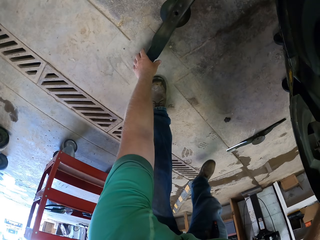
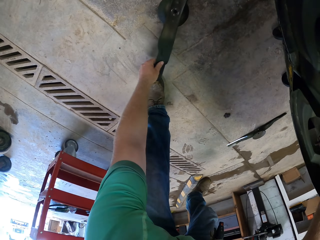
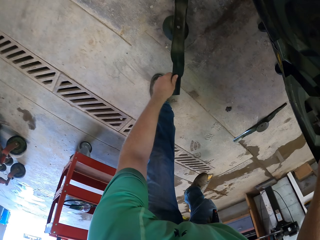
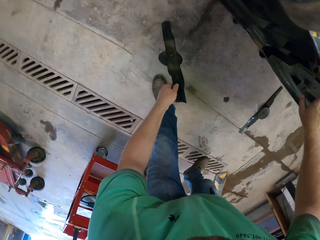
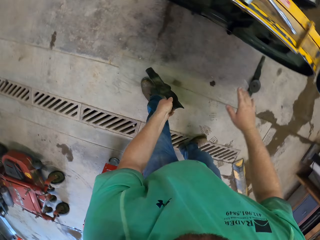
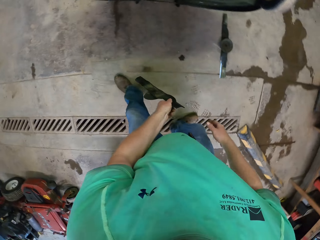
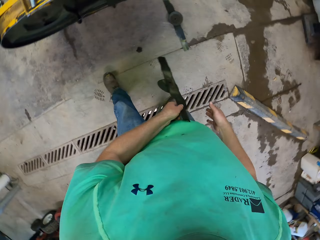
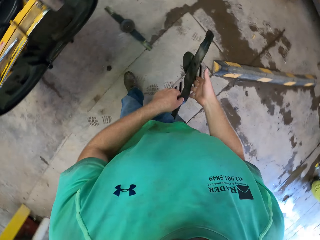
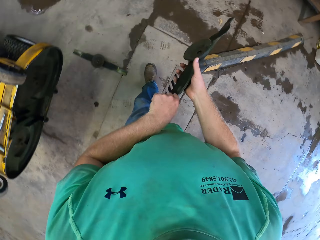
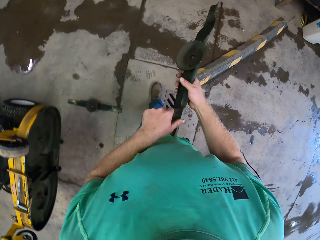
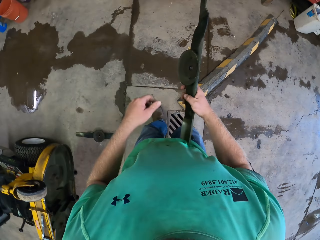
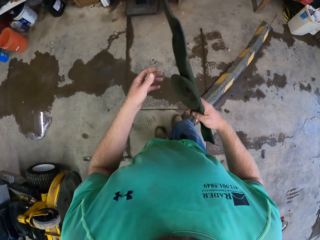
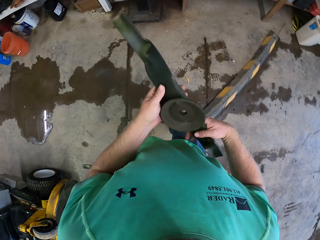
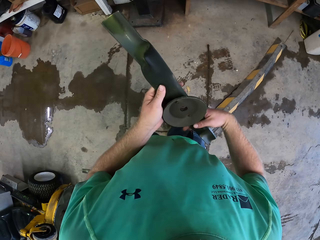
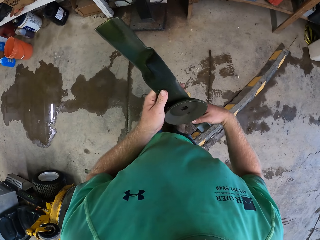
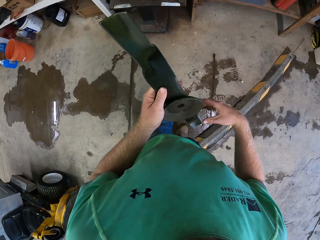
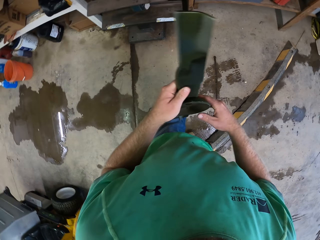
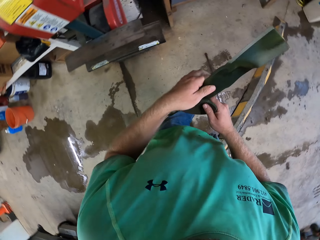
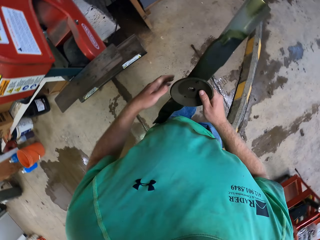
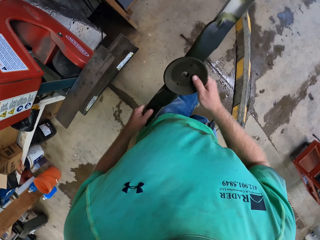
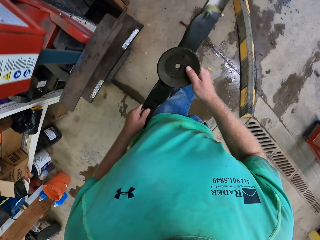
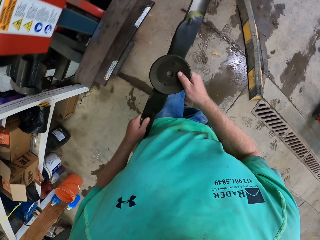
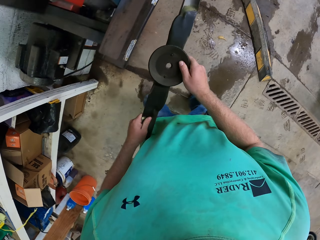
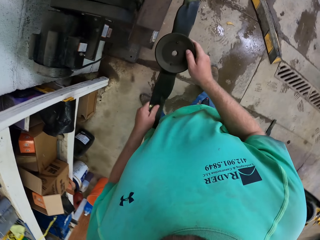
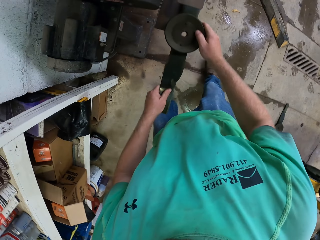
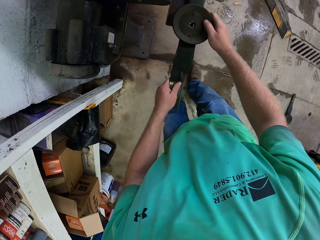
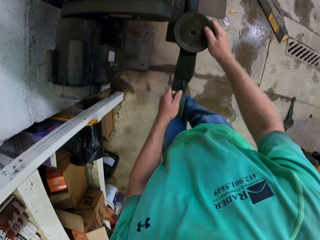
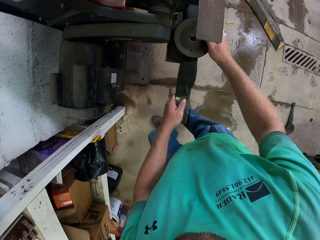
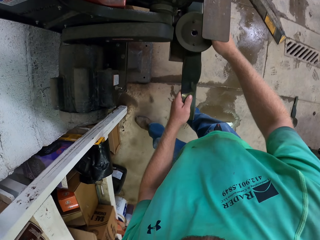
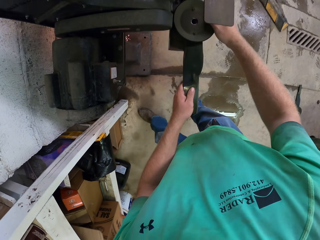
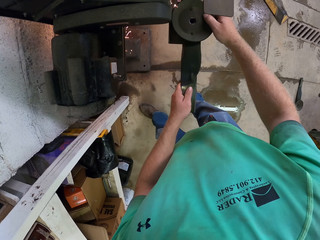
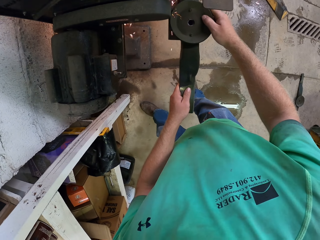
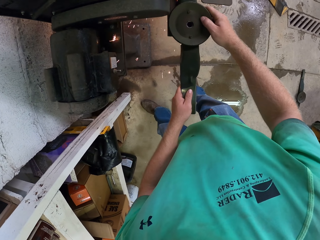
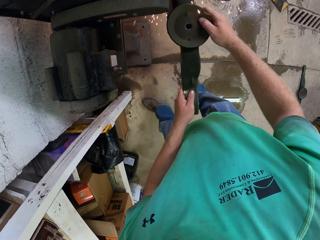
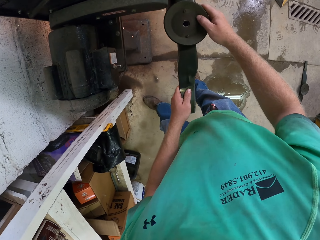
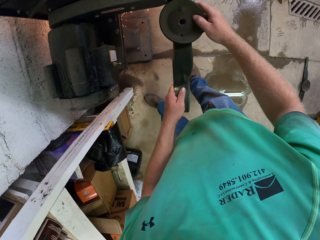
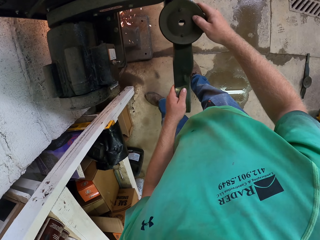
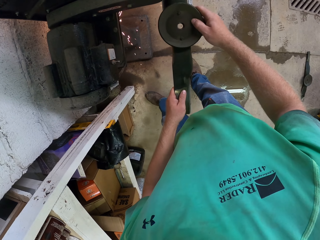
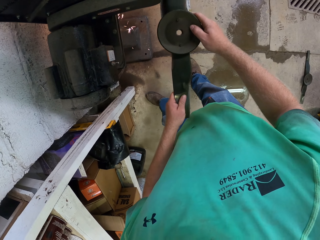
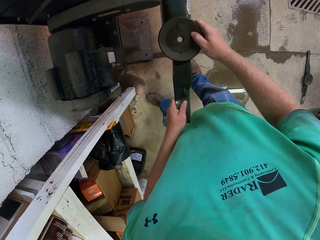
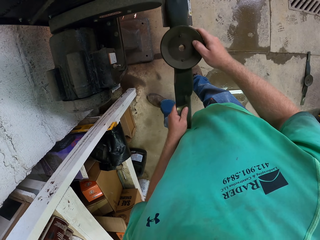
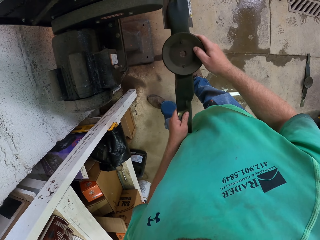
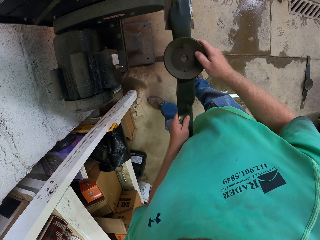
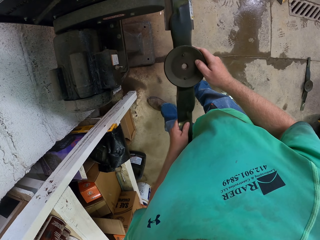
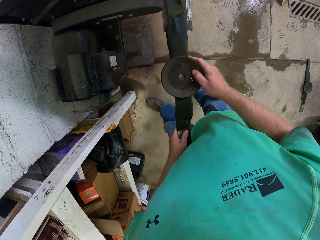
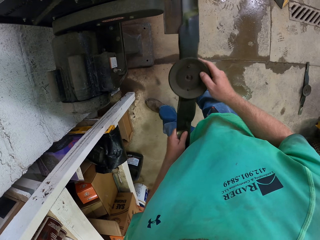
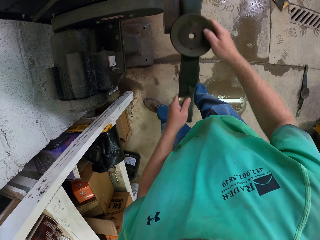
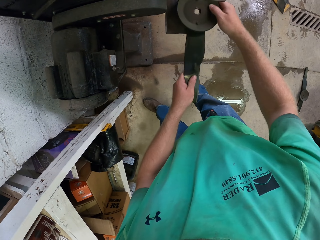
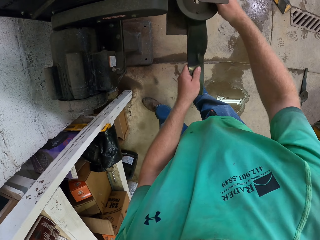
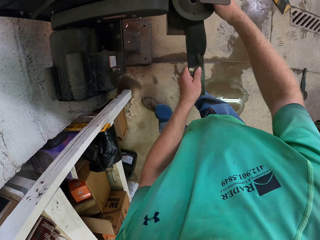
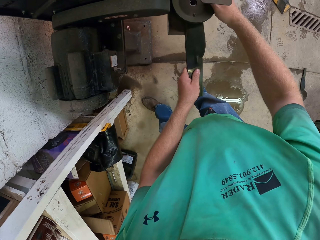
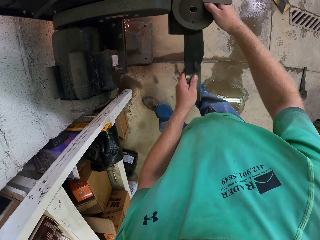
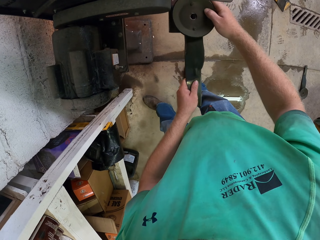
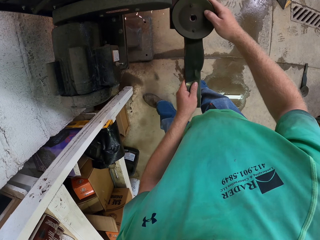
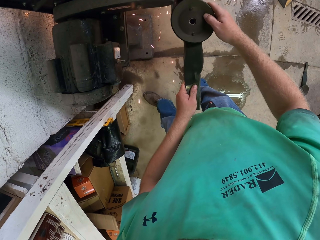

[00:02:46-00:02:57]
The camera wearer picks up a blade from the floor with his left hand. He holds the blade with both hands. He sharpens the blade with the bench belt sander with both hands.

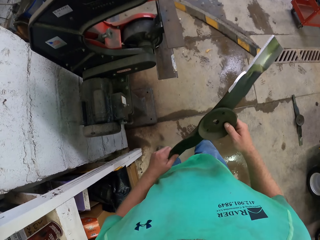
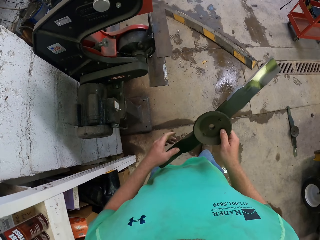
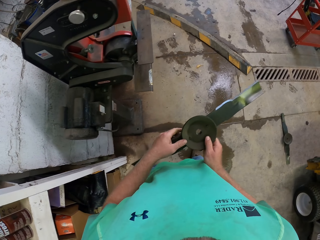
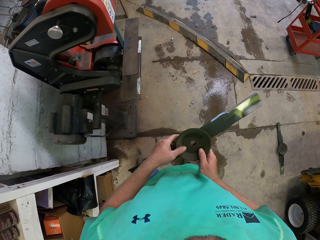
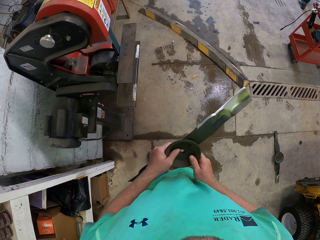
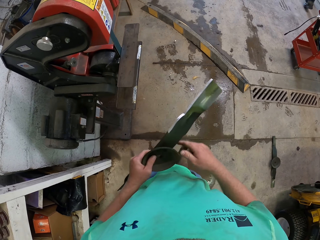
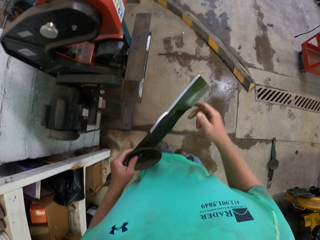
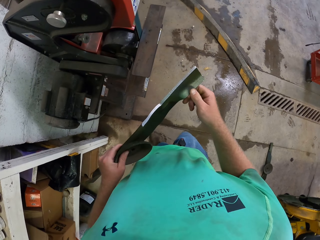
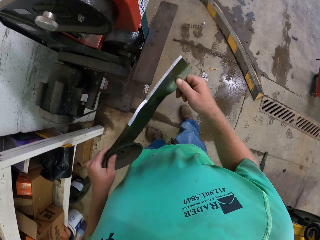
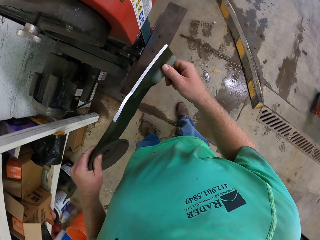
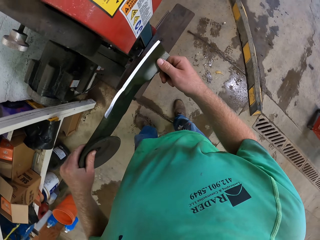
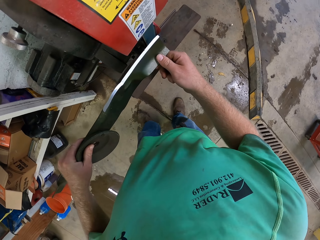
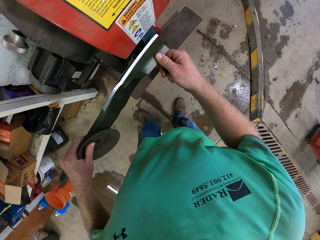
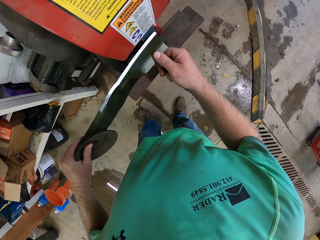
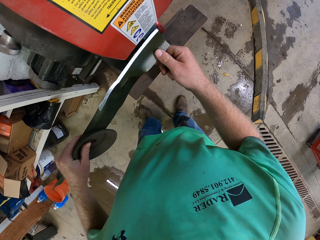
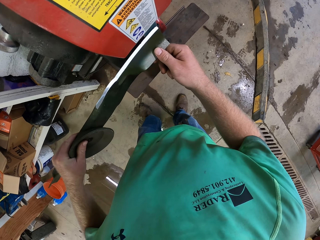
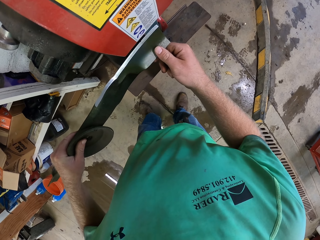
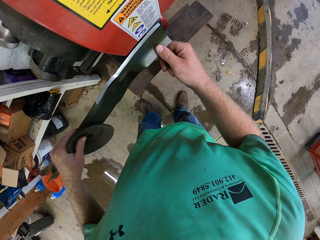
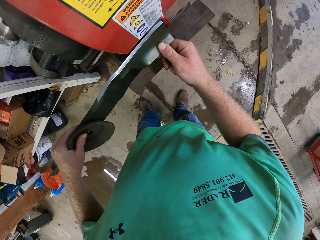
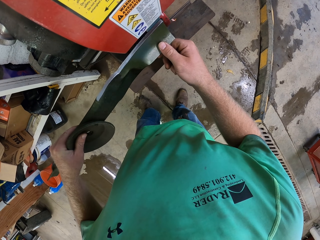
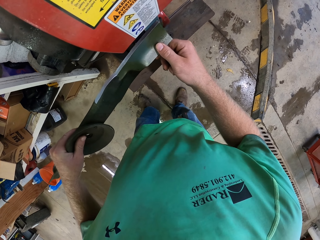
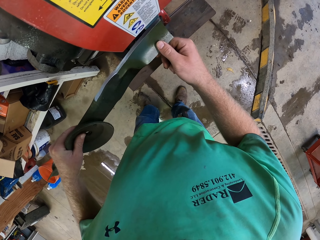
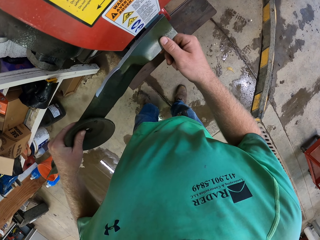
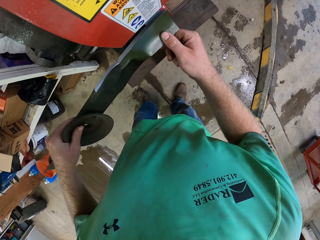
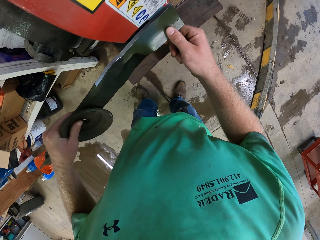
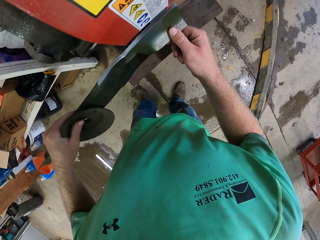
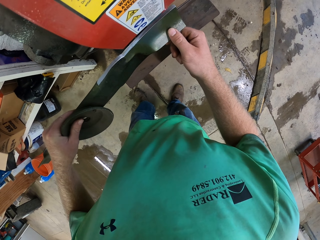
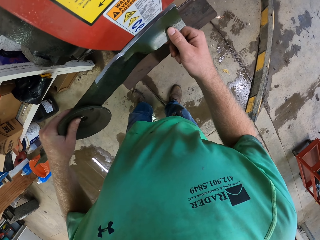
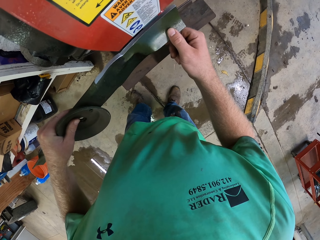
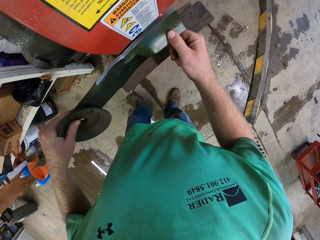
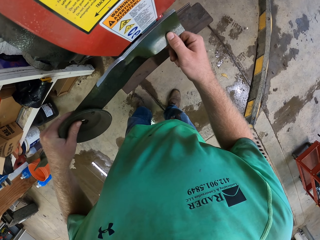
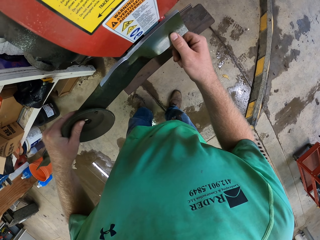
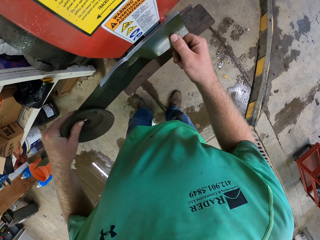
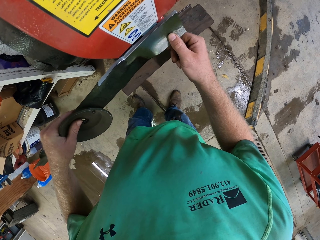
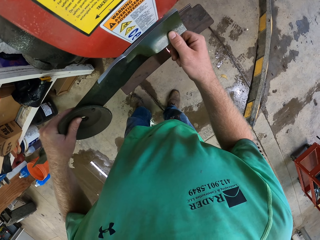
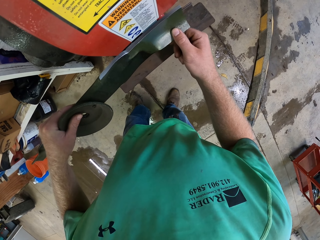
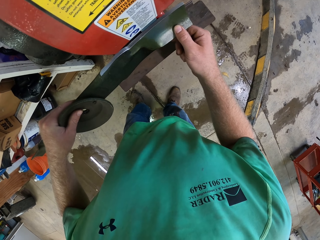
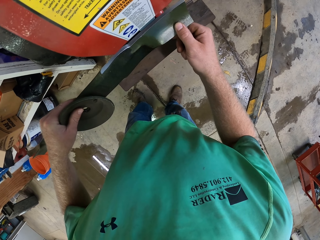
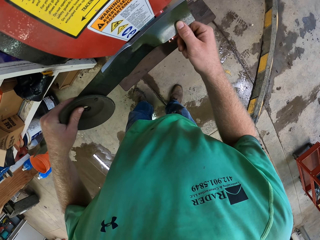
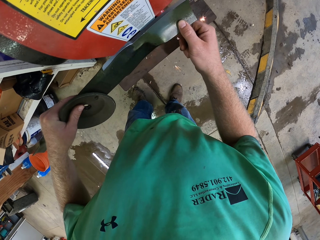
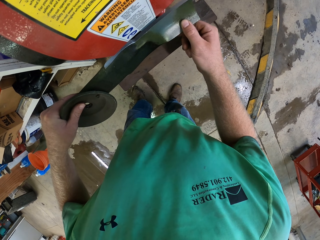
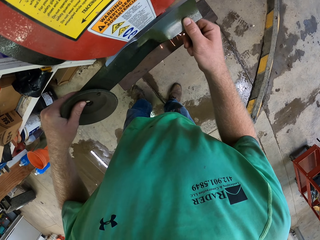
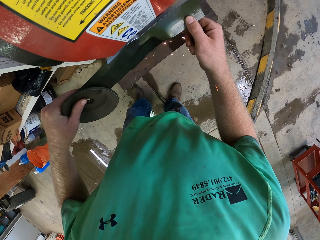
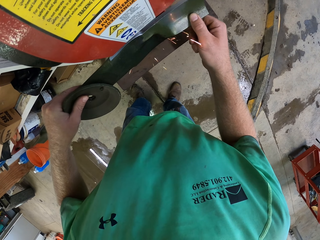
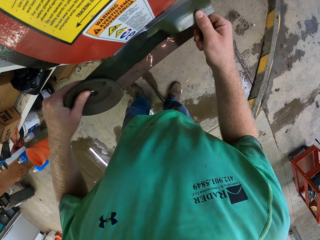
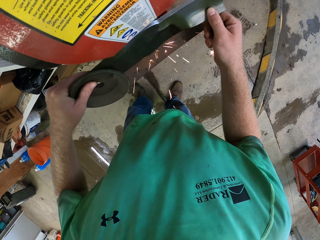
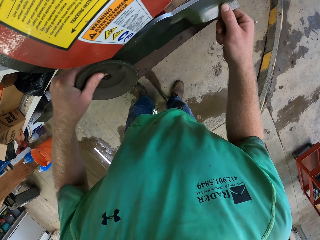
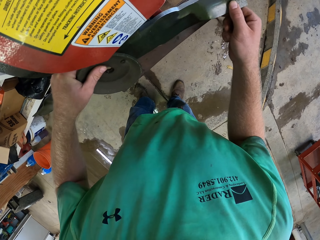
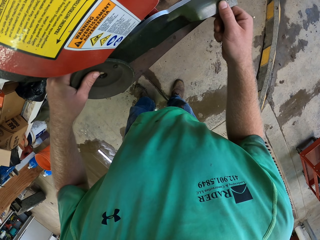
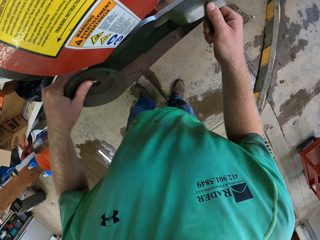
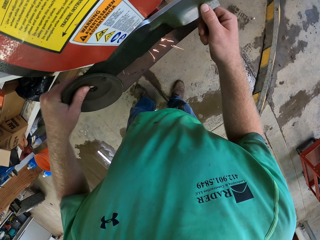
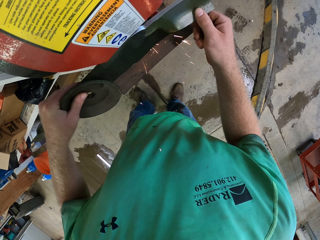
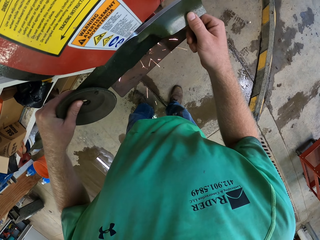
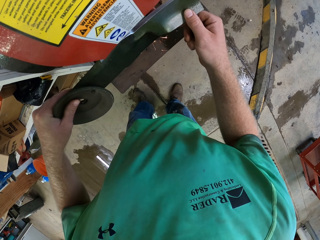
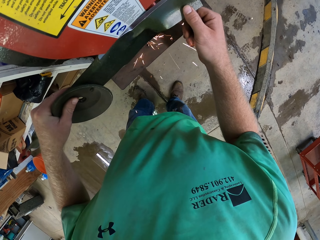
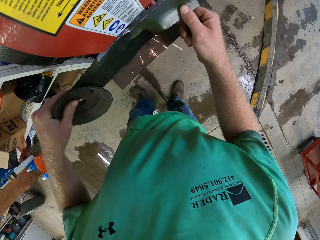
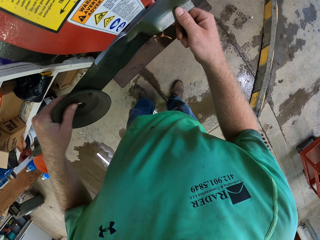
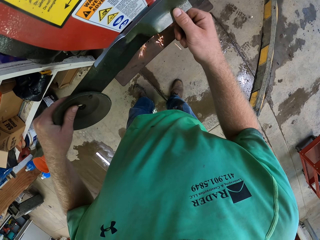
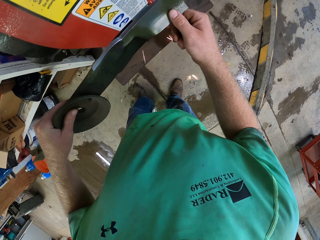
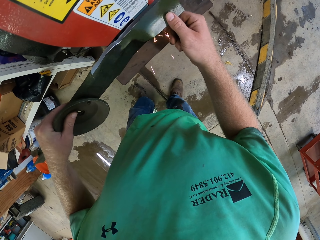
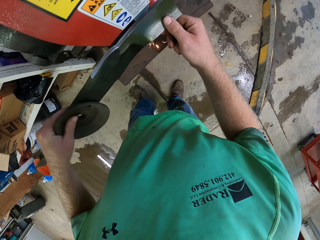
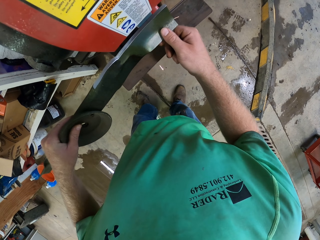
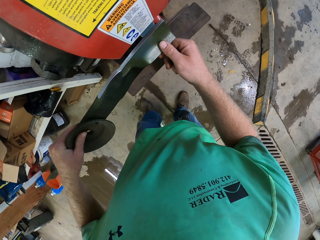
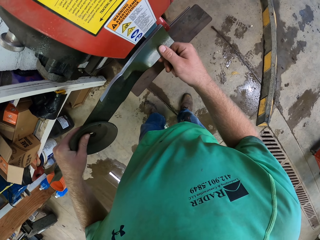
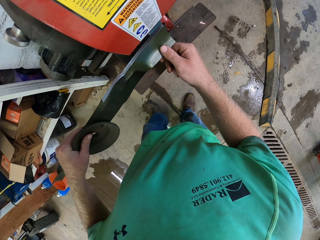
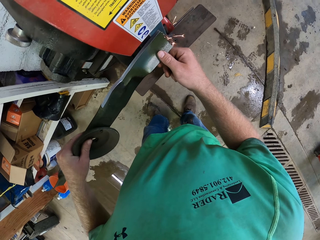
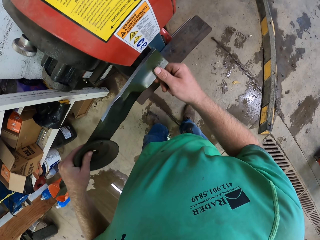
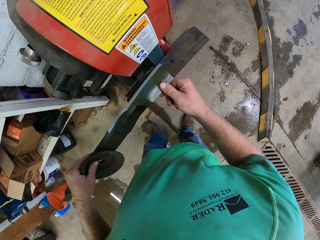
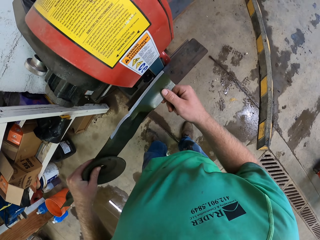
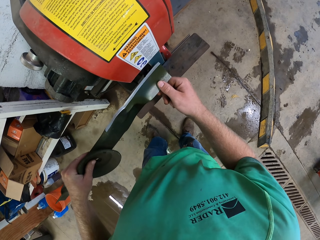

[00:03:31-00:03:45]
The camera wearer holds the blade with both hands. They sharpen the blade with the bench belt sander with both hands.
